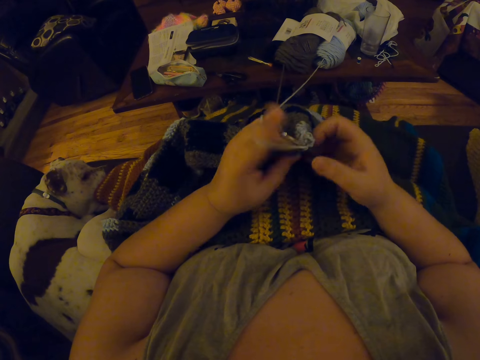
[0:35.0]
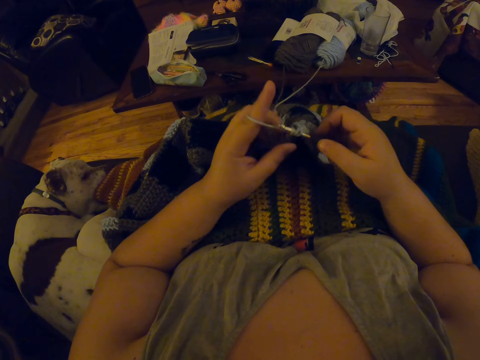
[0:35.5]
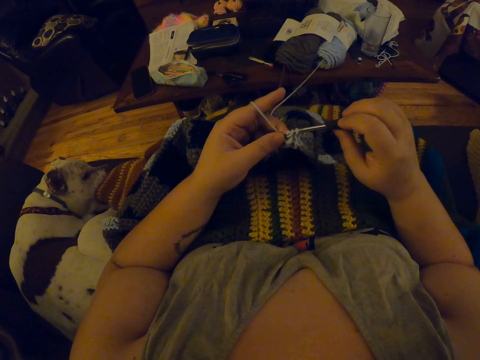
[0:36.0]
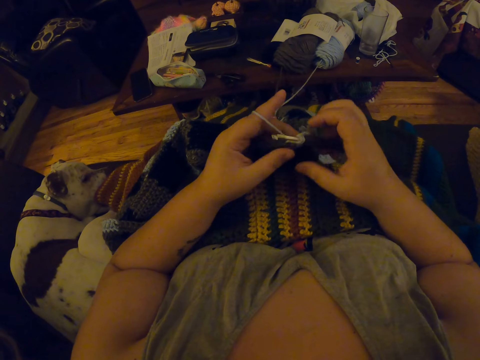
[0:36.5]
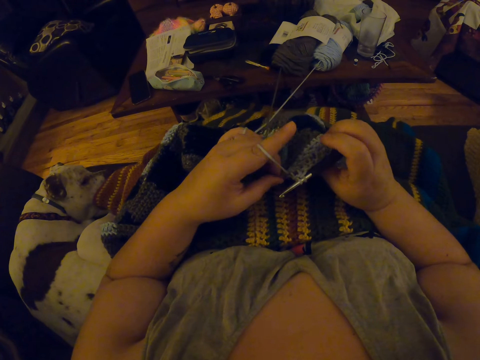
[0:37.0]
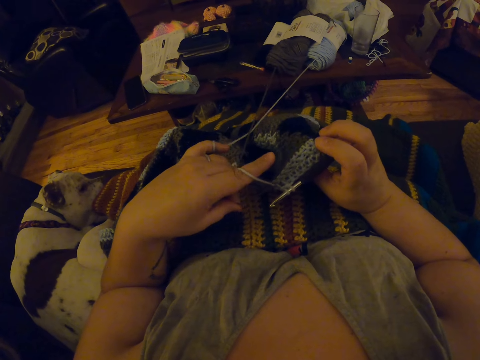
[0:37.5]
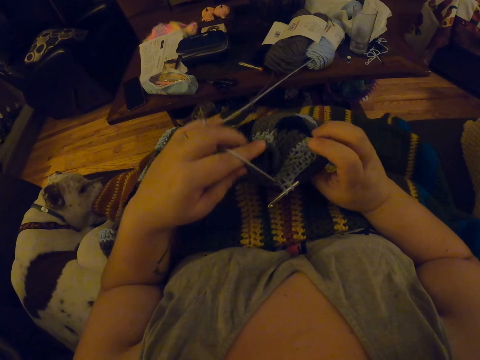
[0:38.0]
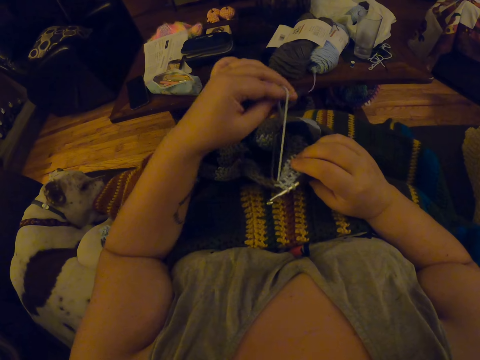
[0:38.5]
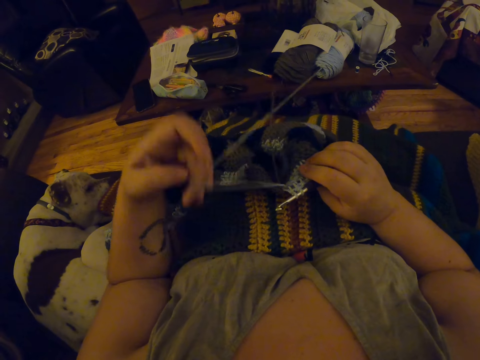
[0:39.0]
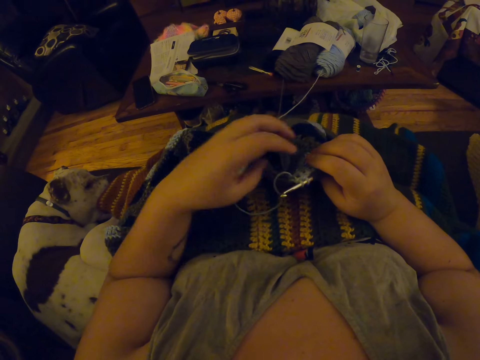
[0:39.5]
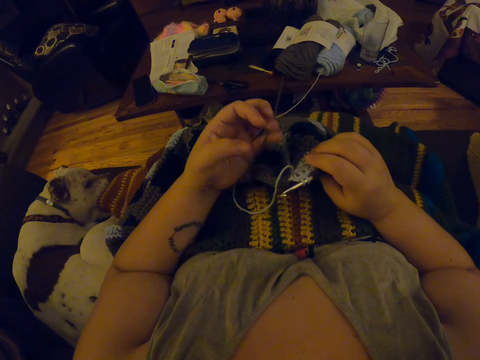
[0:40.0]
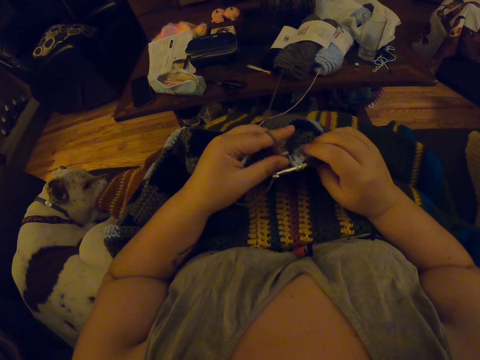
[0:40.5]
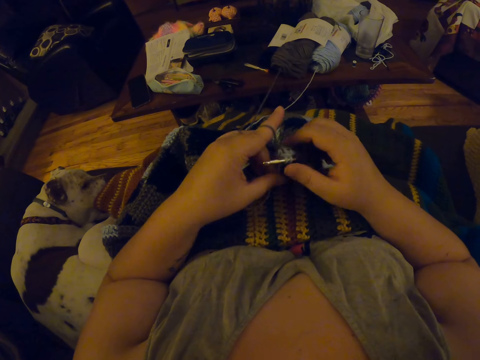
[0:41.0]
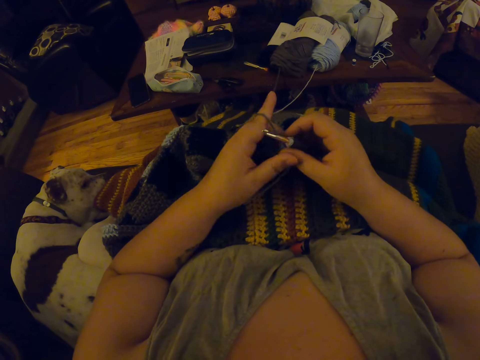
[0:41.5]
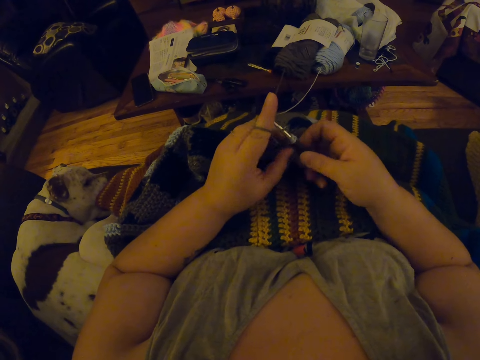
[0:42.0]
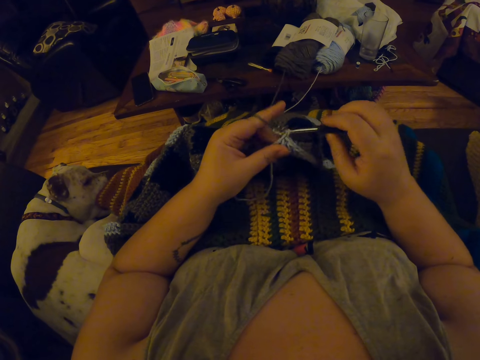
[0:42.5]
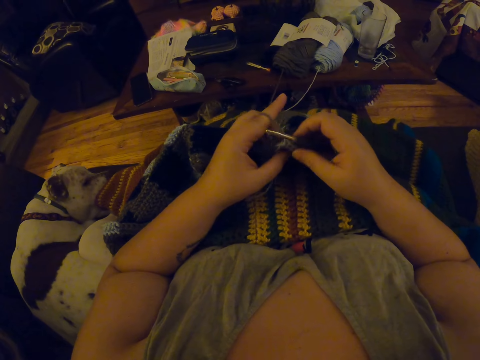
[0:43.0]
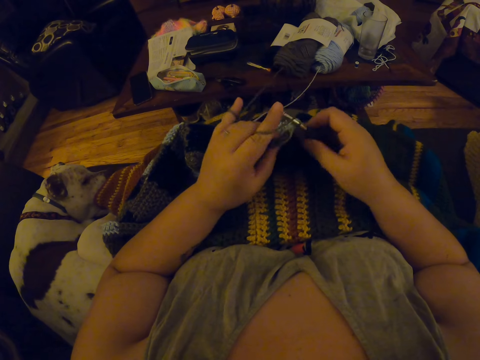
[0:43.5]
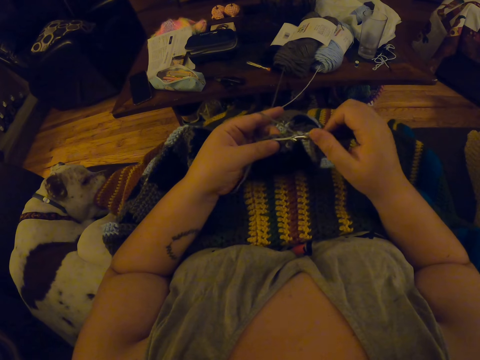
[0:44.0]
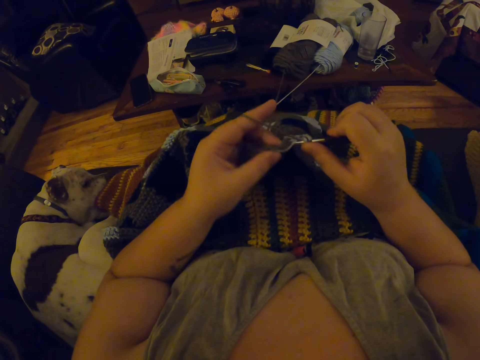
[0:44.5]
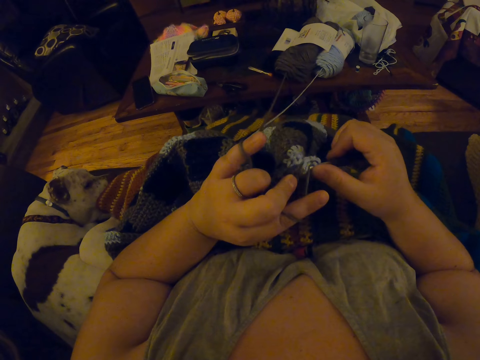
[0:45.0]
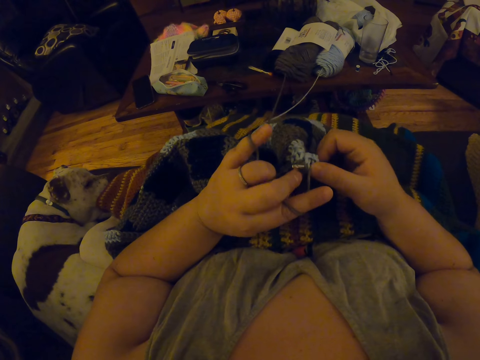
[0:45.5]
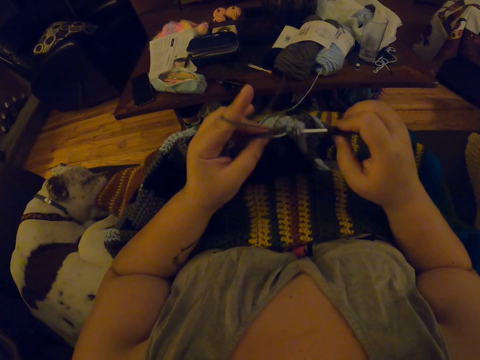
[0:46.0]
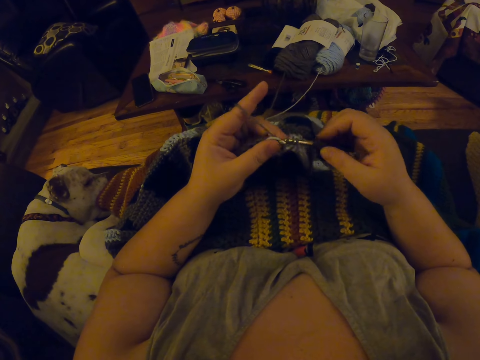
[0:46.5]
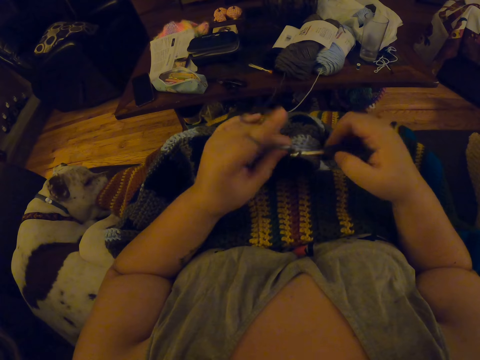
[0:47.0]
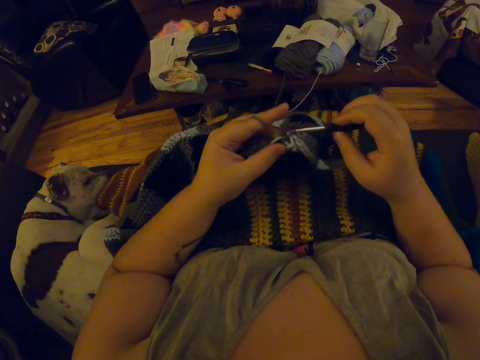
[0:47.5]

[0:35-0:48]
The camera wearer adjusts the blanket. She unrolls the yarn off the finger and rolls the yarn onto her finger. She knits a crochet with a crochet hook.

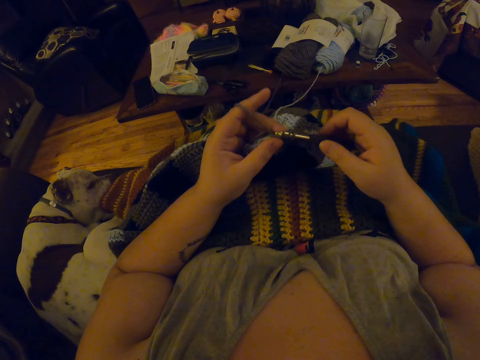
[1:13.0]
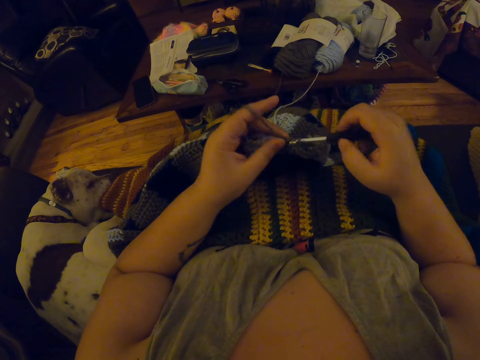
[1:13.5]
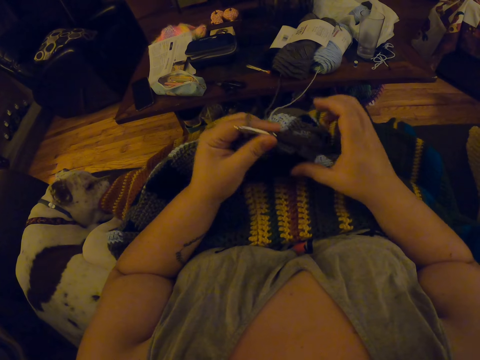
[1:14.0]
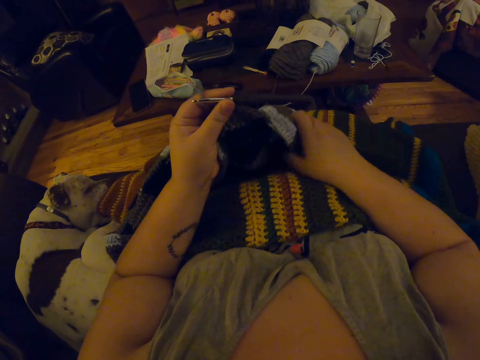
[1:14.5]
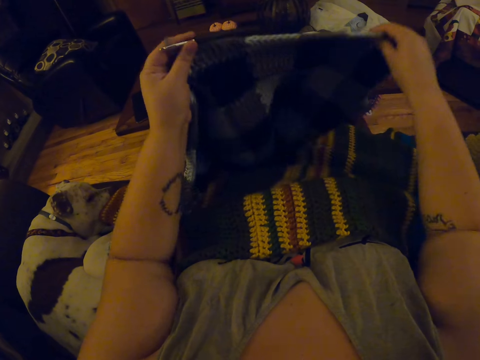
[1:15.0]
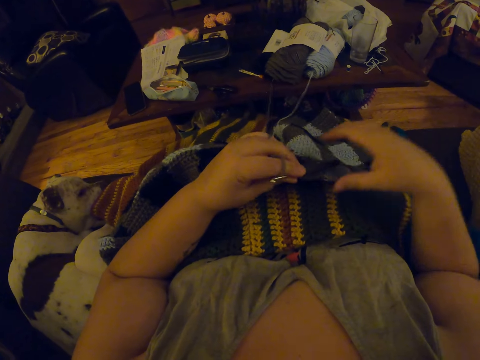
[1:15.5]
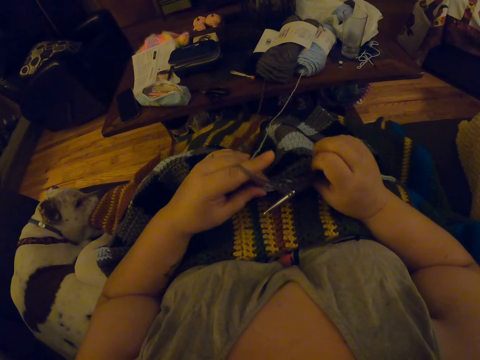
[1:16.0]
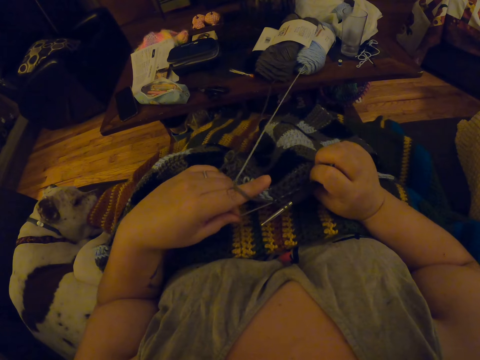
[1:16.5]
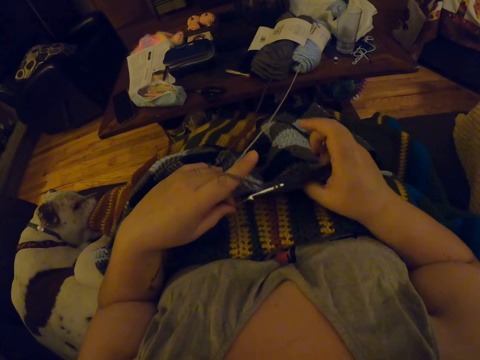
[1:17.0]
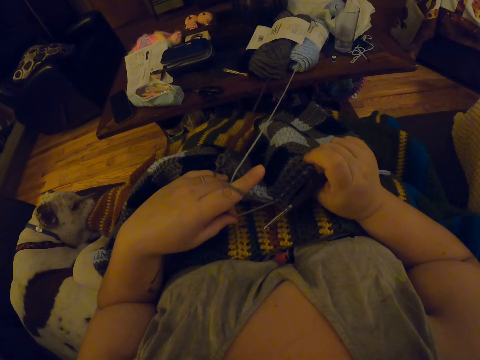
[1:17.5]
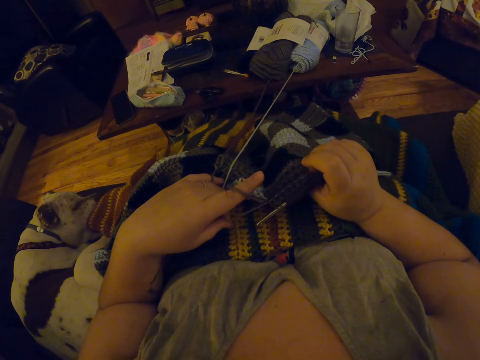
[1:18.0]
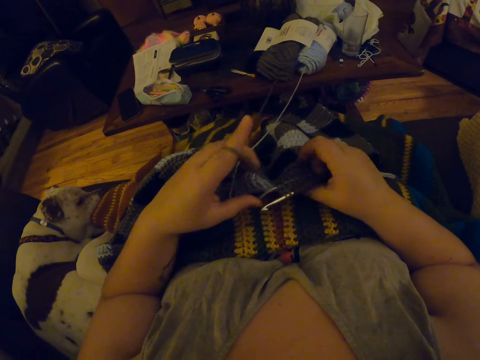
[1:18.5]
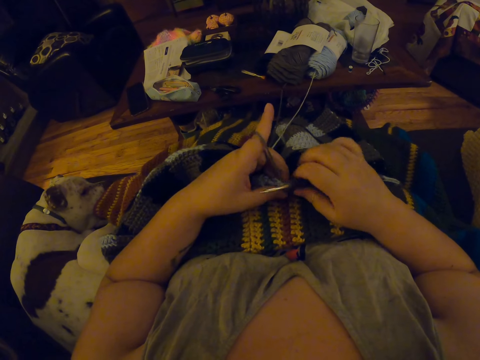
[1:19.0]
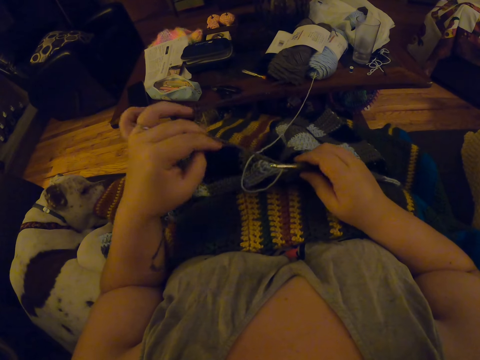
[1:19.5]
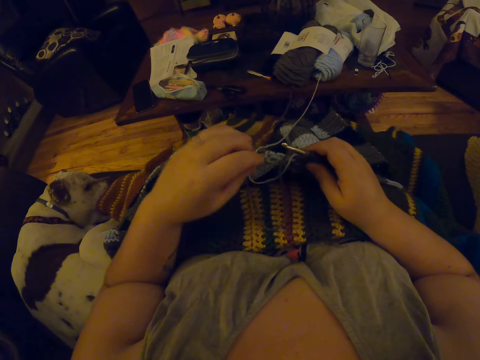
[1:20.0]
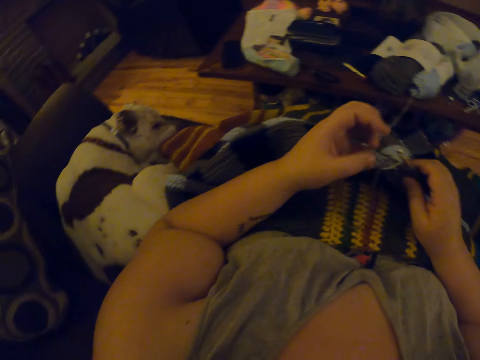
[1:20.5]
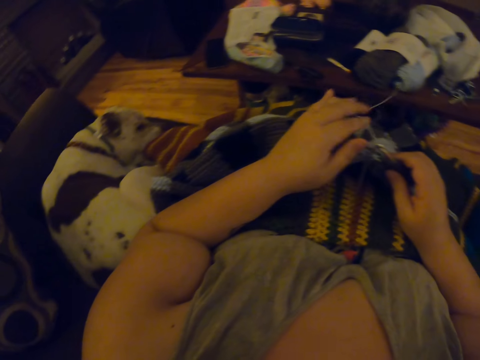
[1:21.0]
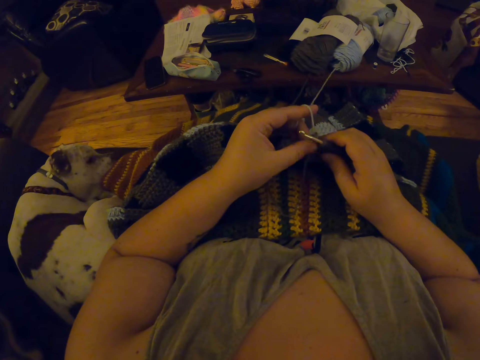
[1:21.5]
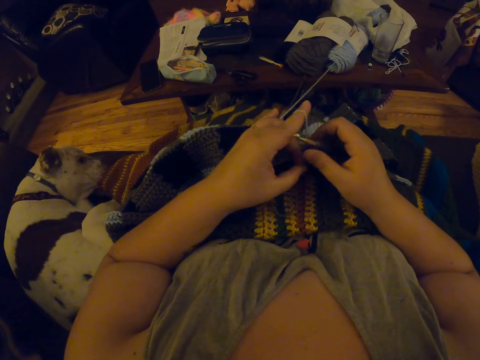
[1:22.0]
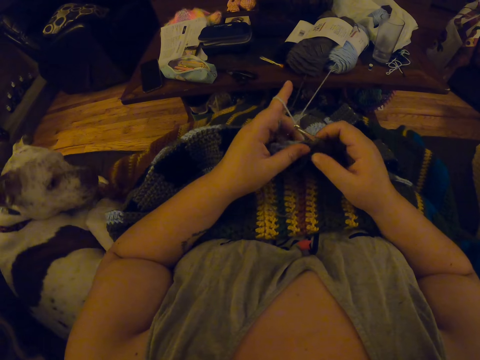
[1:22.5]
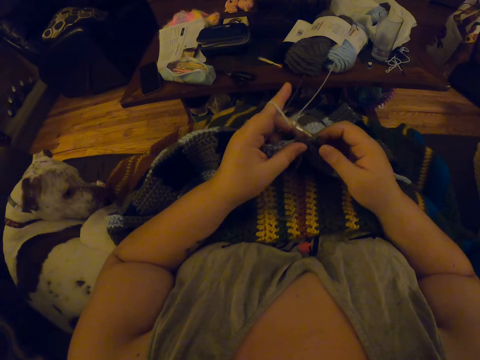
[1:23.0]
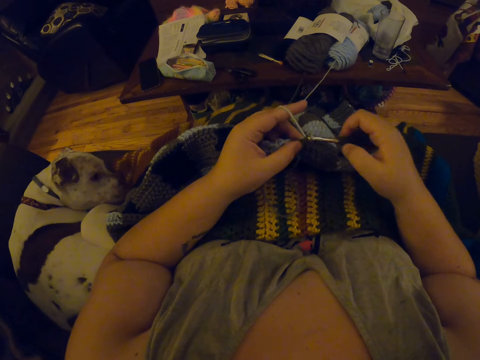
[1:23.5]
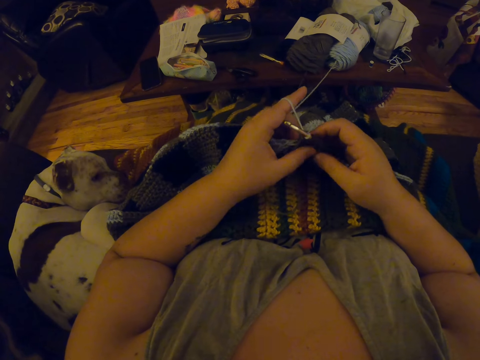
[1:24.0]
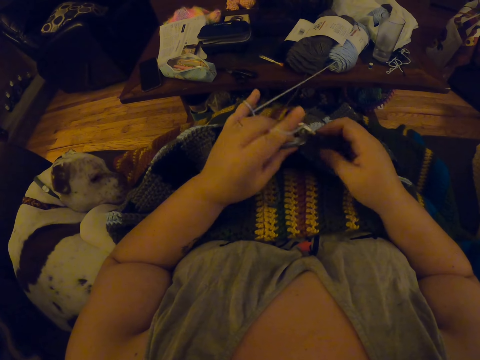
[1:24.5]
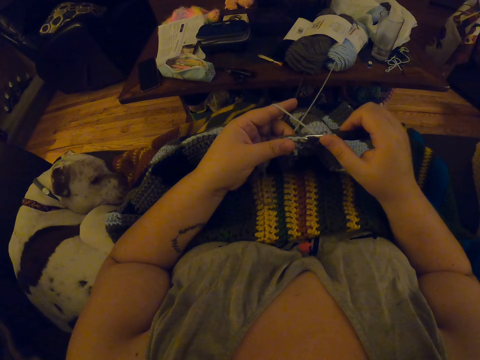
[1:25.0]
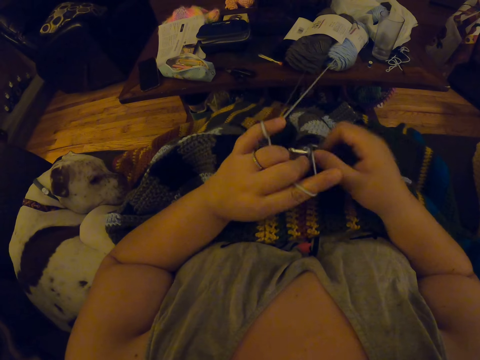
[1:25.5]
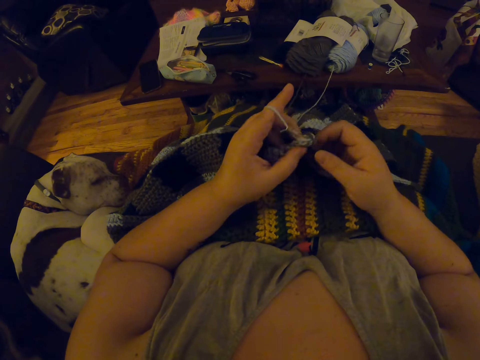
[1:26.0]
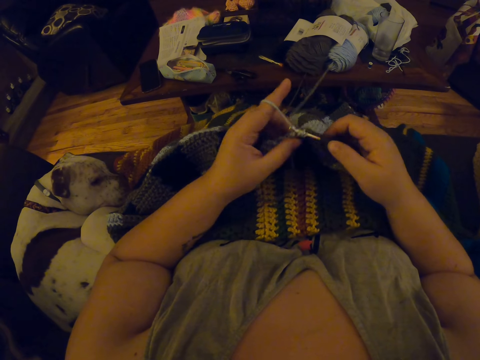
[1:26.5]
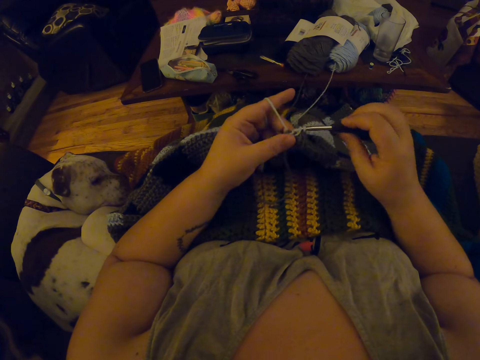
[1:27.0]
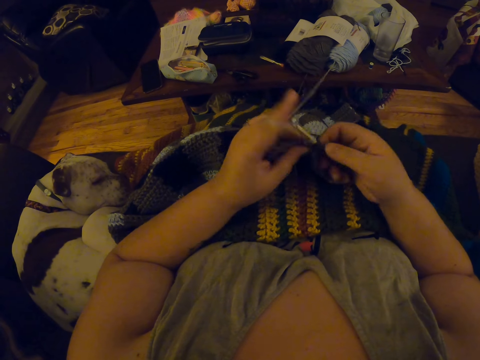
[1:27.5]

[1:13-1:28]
The camera wearer straightens the blanket. She lifts the crochet off her lap and places the crochet on her lap. She unrolls the yarn off her finger and rolls the yarn onto her finger. She knits the crochet with a crochet hook.
